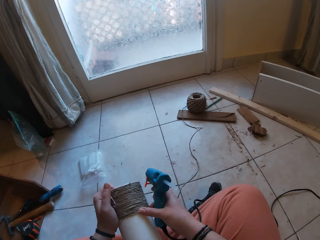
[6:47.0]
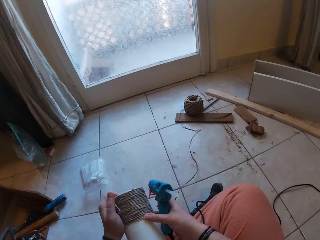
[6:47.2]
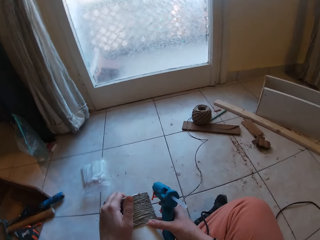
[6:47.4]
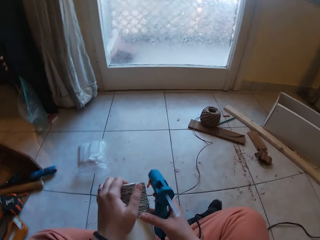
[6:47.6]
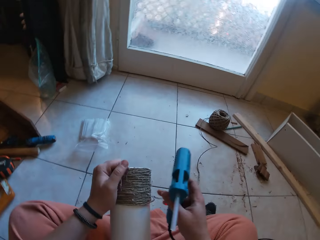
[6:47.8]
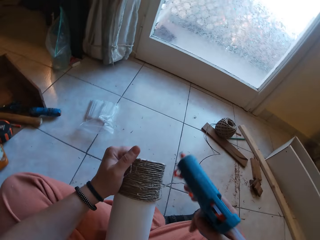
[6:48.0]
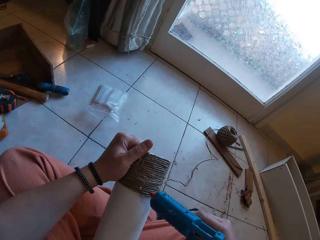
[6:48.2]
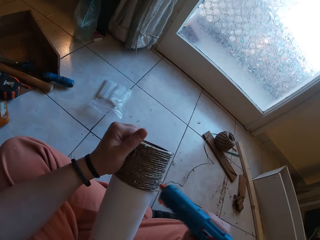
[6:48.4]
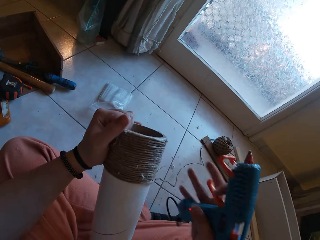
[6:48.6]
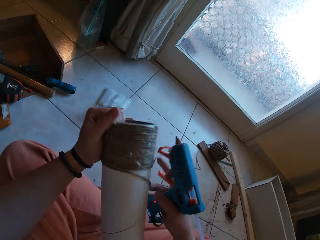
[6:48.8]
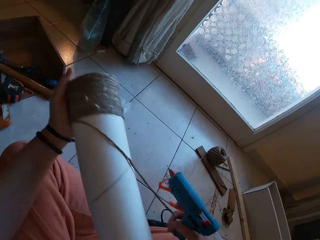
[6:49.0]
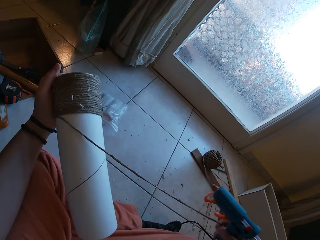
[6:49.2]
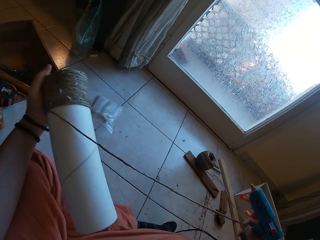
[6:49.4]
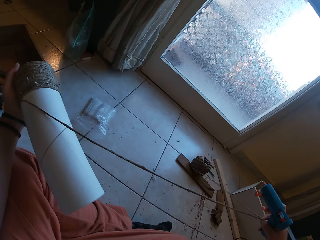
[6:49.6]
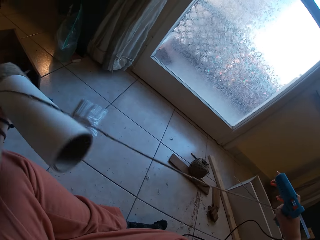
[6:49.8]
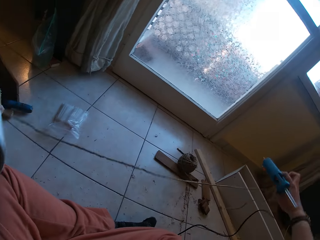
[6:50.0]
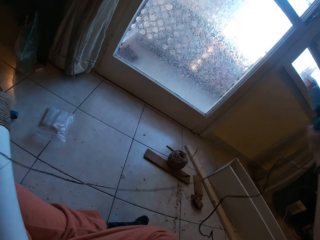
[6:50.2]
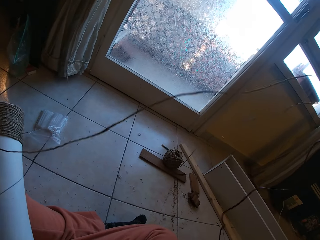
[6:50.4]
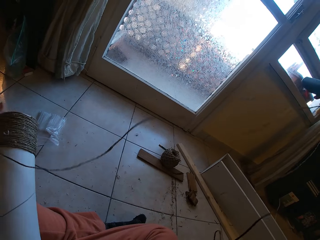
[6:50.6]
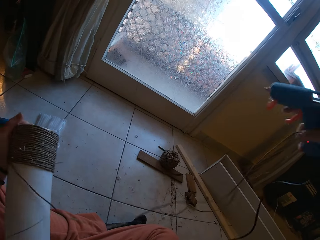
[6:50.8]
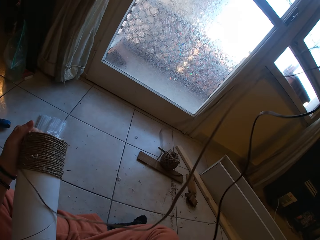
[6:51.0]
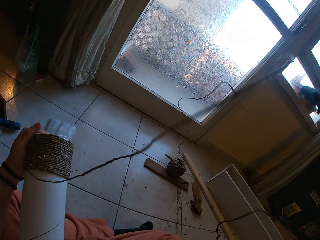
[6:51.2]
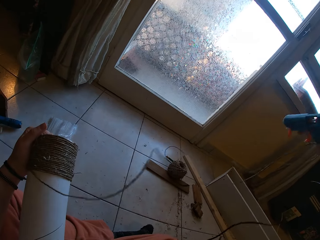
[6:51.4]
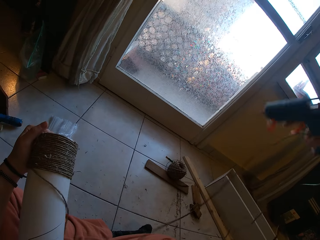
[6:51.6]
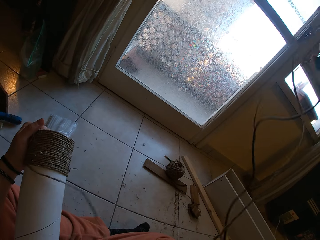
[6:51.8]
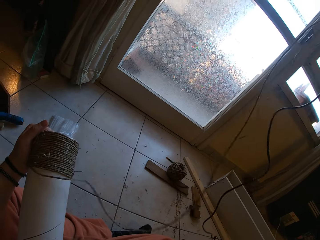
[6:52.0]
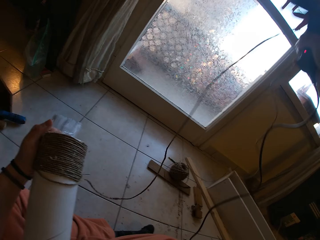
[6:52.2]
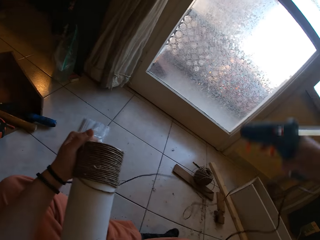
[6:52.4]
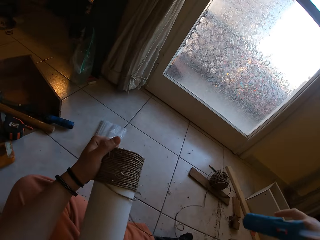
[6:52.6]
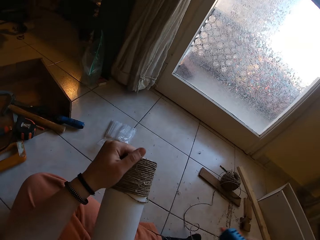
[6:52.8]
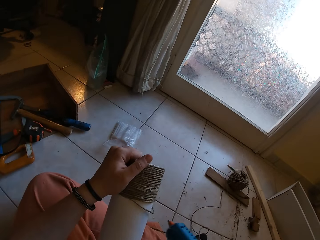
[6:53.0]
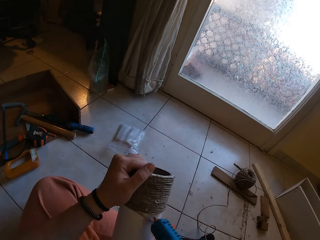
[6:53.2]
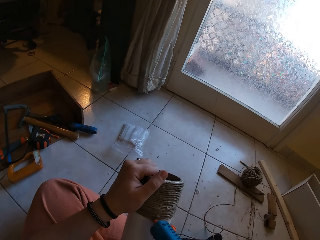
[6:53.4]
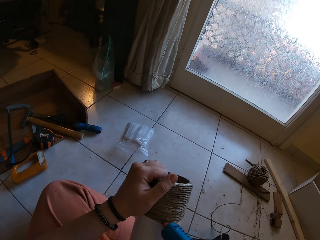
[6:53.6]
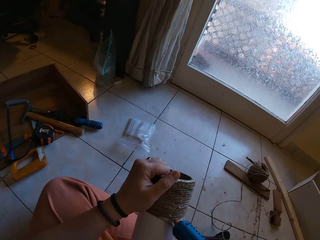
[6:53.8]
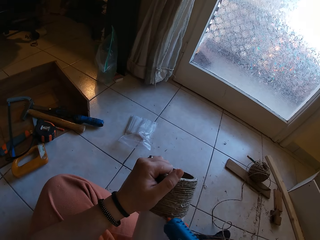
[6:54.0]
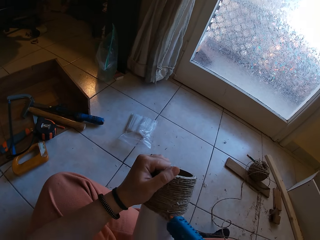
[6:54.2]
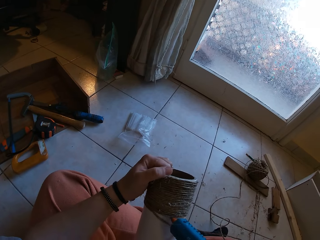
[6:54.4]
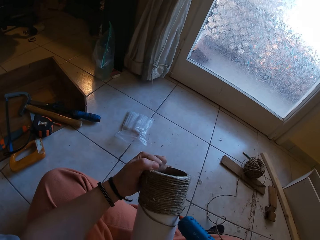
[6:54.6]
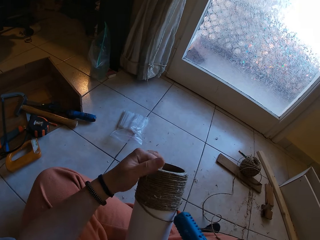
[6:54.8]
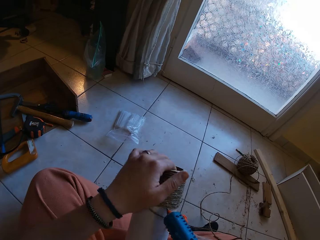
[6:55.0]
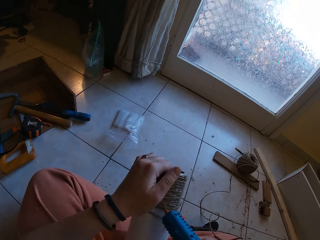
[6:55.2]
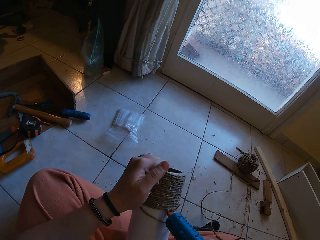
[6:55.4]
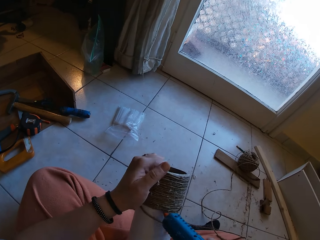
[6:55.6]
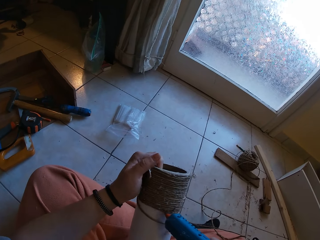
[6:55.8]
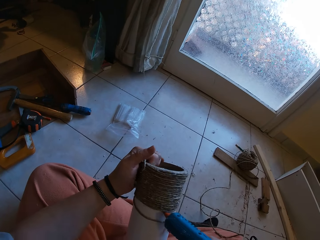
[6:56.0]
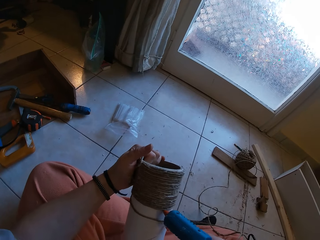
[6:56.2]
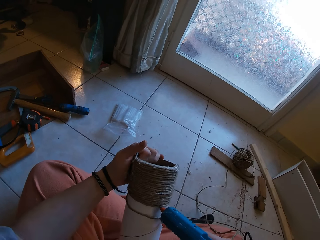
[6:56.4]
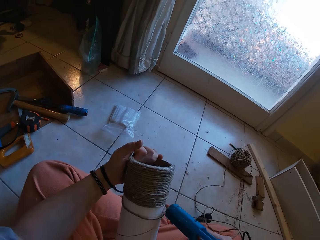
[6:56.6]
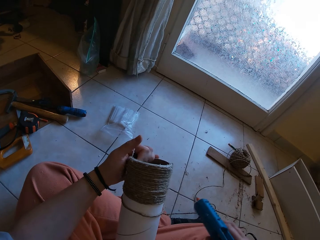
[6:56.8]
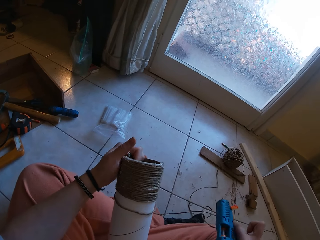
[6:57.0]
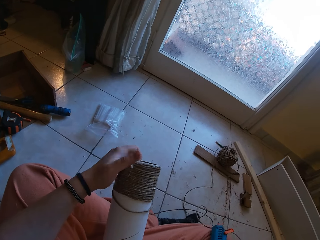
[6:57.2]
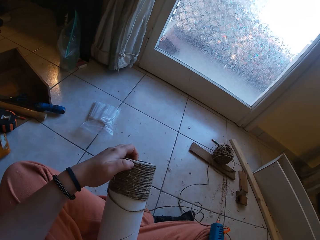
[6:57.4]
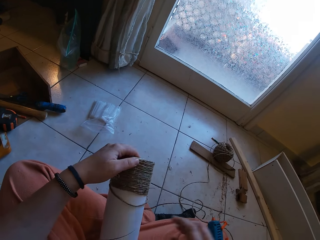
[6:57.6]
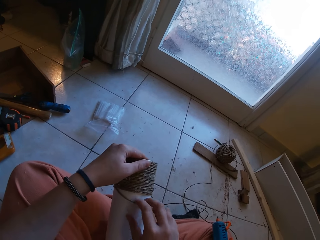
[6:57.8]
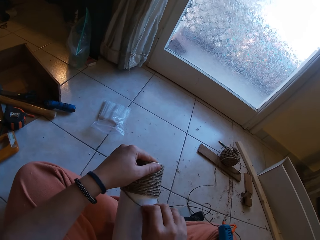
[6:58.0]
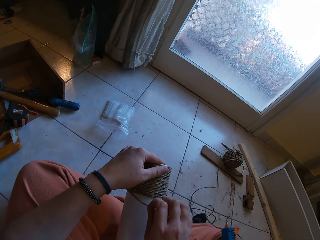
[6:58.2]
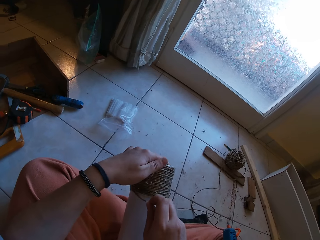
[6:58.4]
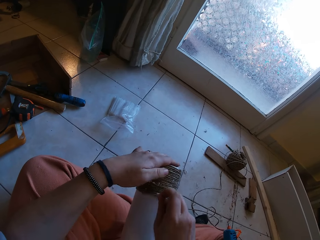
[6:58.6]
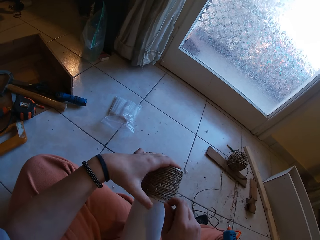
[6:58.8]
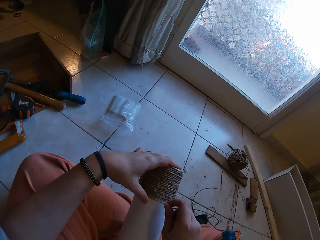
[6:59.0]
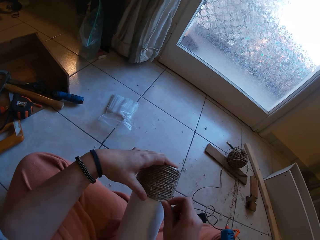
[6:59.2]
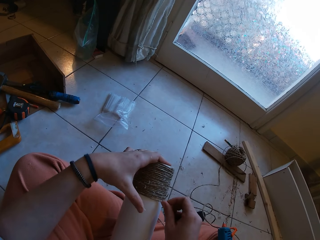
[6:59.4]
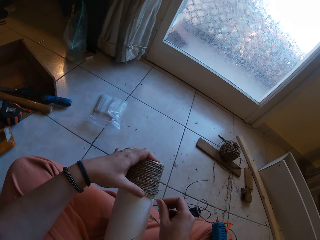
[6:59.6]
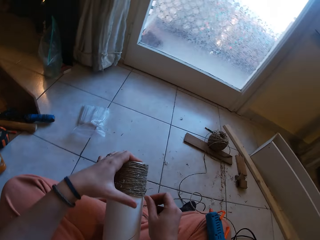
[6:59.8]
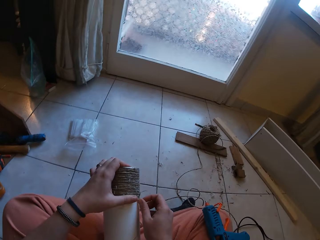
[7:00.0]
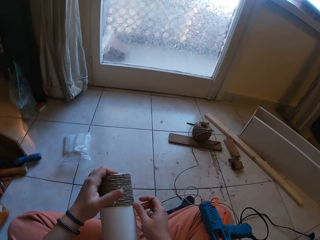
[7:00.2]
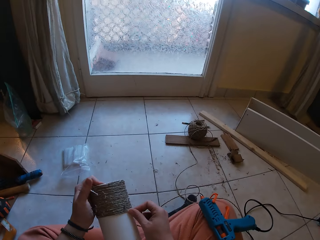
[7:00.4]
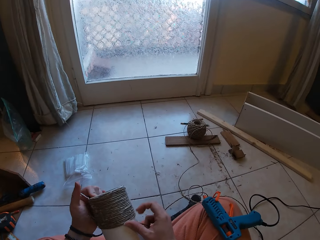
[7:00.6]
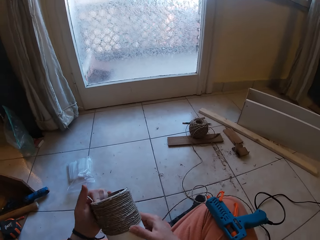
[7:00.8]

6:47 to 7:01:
The camera wearer applies glue on the craft with the glue gun in her right hand. She pulls out the rope with her right hand. She unrolls the sisal yarn. She applies glue on the craft with the glue gun in her right hand again. She drops the glue gun on her lap with her right hand. She gums the rope on the craft with both hands and fits the sisal yarn around the paper tube.

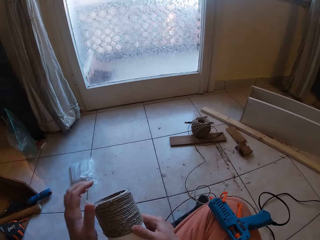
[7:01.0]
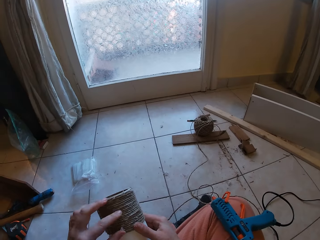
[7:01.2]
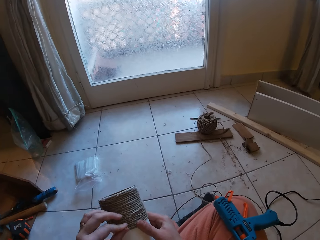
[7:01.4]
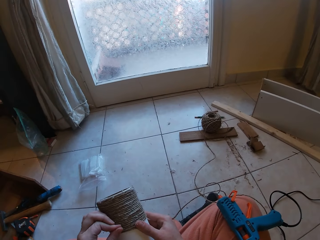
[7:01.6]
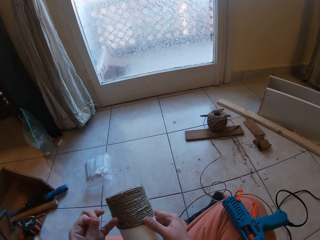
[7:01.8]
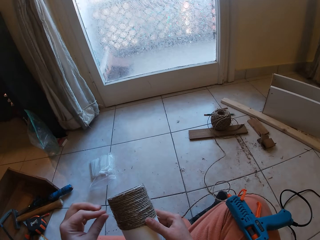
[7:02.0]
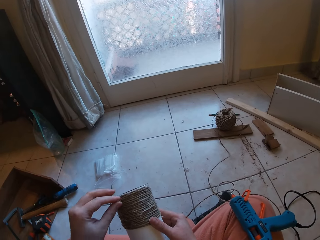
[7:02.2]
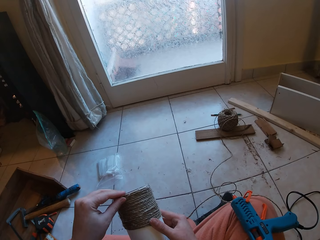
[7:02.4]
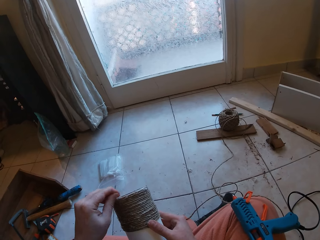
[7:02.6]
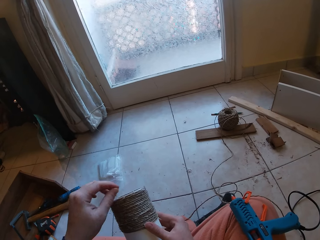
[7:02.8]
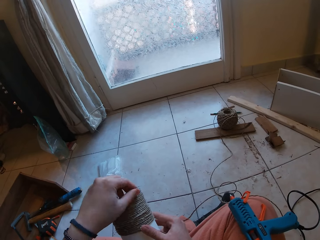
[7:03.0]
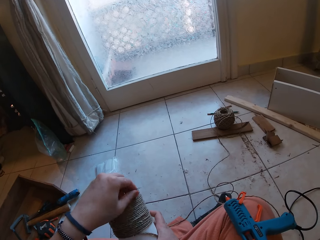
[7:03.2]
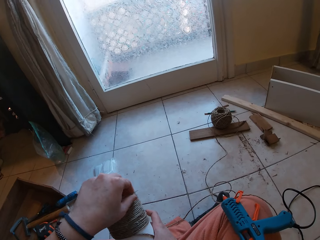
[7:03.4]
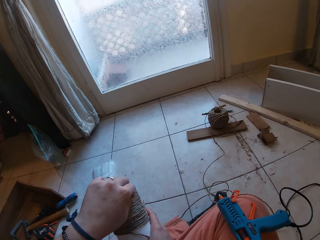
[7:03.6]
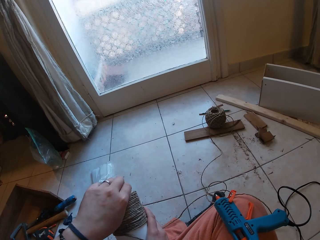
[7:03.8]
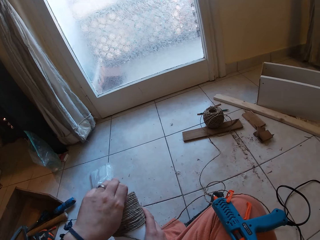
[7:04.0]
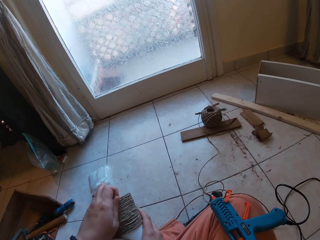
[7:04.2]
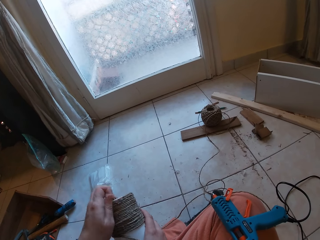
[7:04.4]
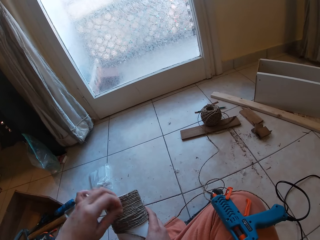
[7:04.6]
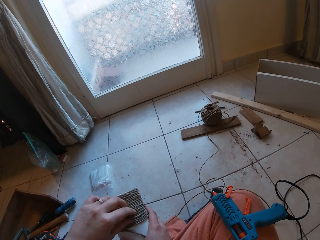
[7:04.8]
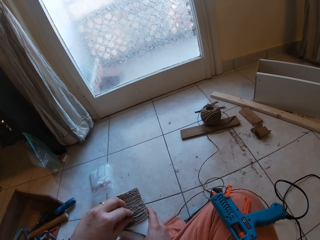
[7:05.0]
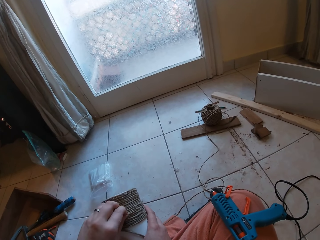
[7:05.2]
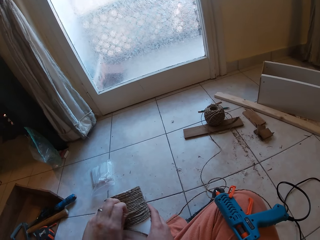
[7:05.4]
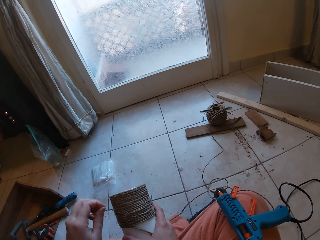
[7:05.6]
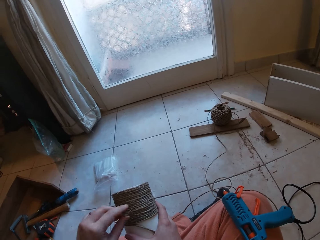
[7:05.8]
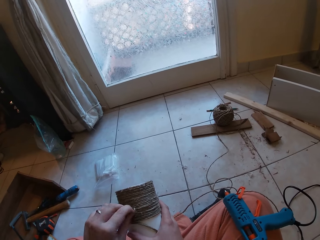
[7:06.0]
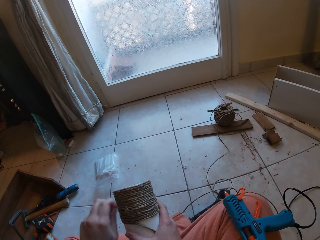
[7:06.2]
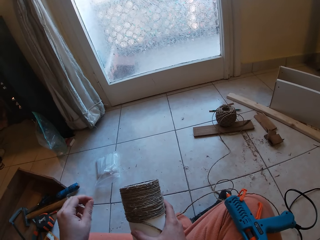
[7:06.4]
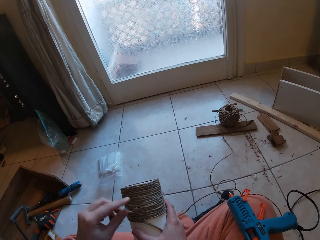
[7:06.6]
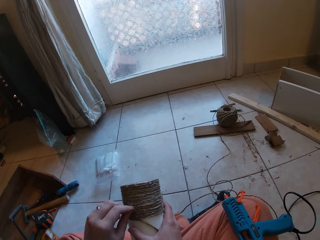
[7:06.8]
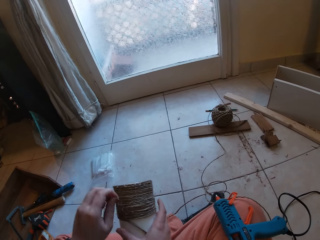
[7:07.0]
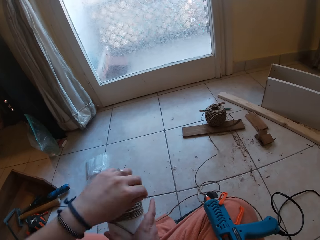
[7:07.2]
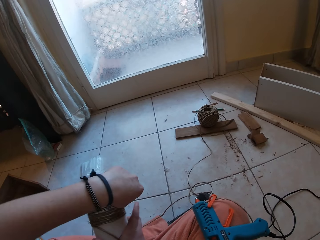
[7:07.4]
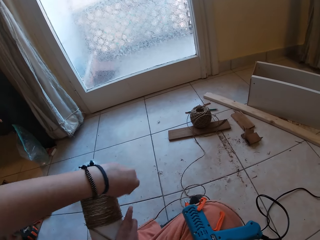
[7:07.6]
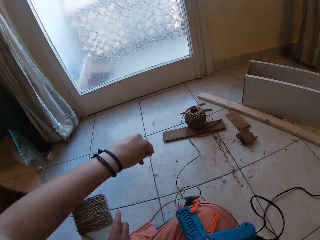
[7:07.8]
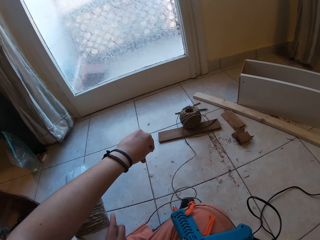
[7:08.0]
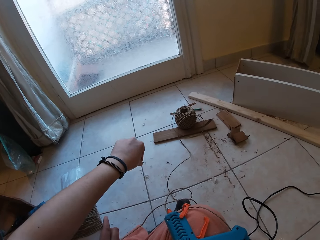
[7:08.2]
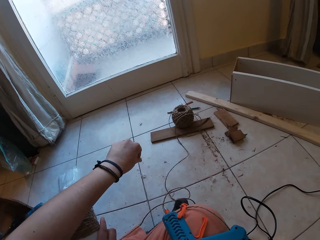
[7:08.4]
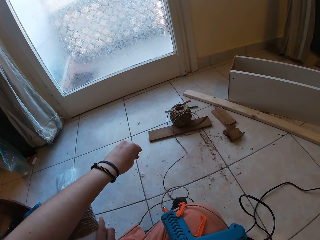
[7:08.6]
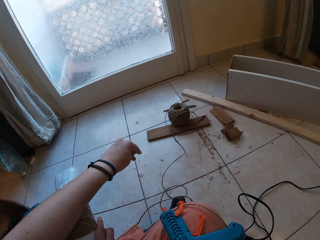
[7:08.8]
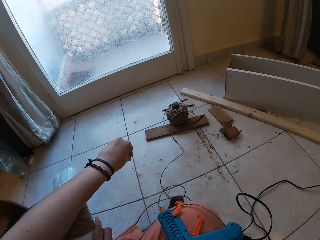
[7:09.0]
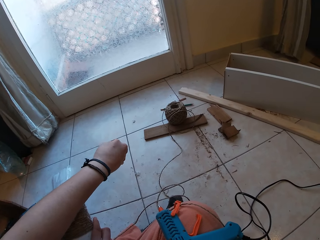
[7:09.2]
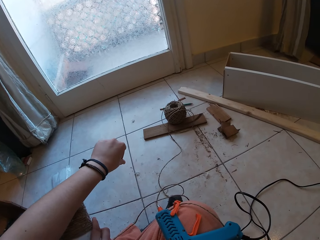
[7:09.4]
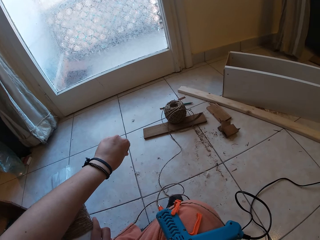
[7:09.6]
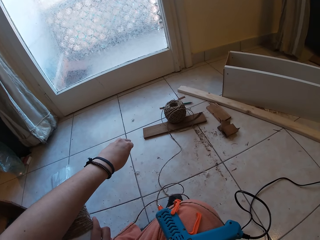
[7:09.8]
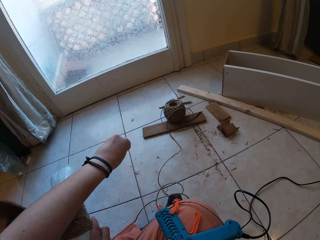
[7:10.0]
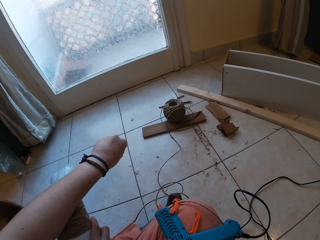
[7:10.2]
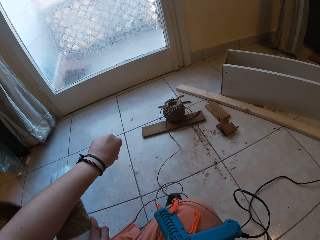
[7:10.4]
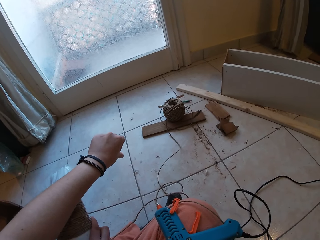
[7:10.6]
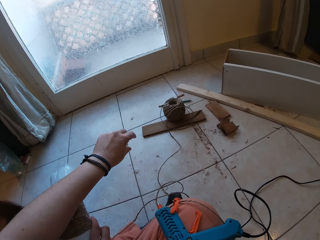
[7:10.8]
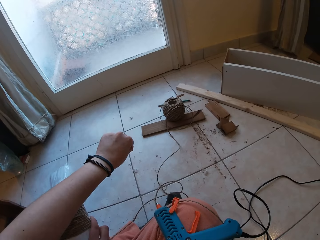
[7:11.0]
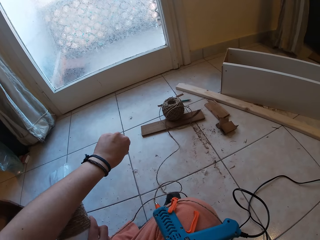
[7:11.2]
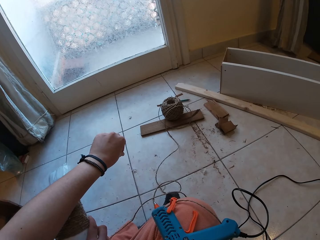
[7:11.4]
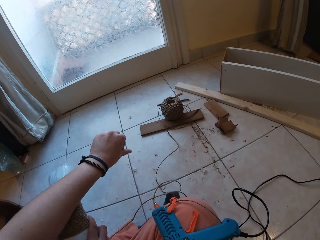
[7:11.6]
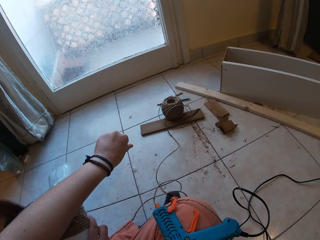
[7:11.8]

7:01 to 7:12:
The camera wearer removes dirt from the craft with her left hand. She drops the dirt on the floor with her left hand.
